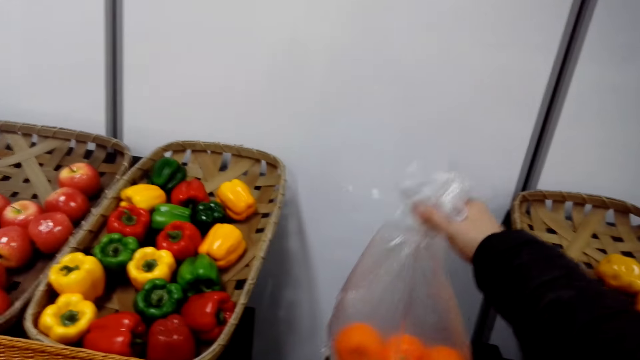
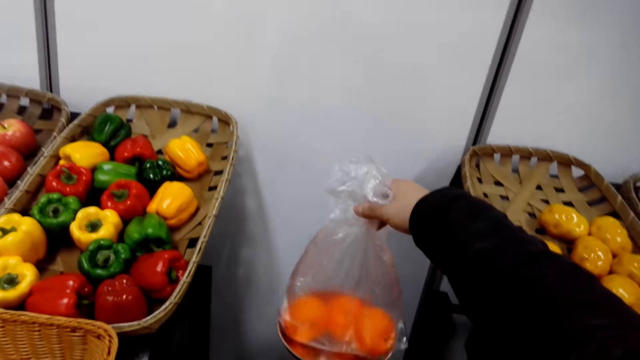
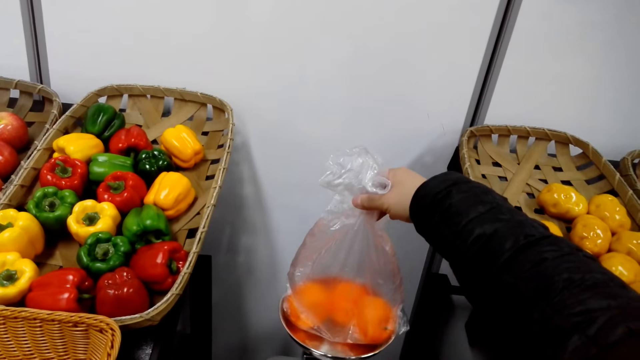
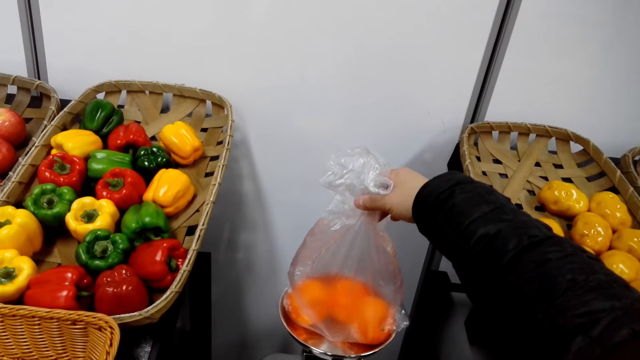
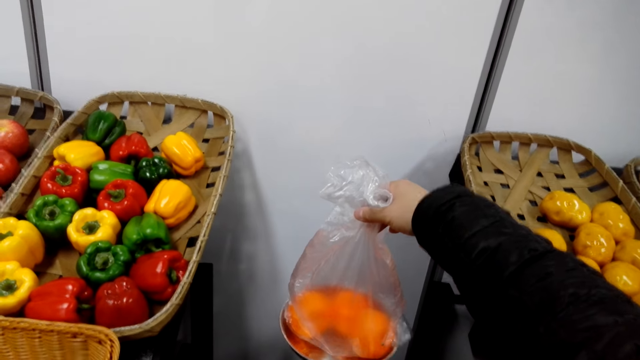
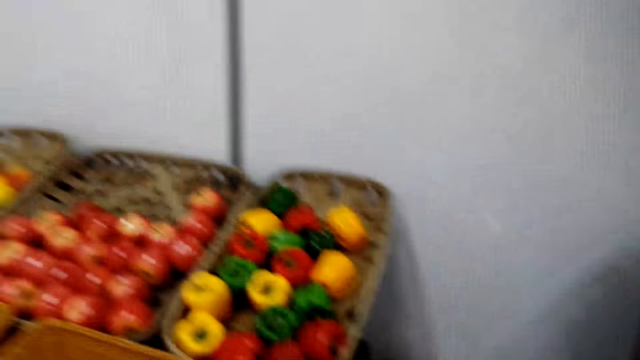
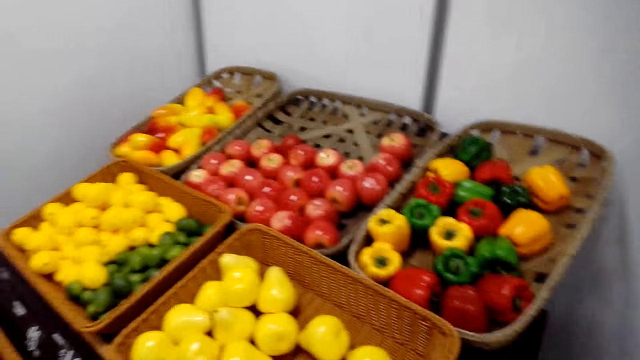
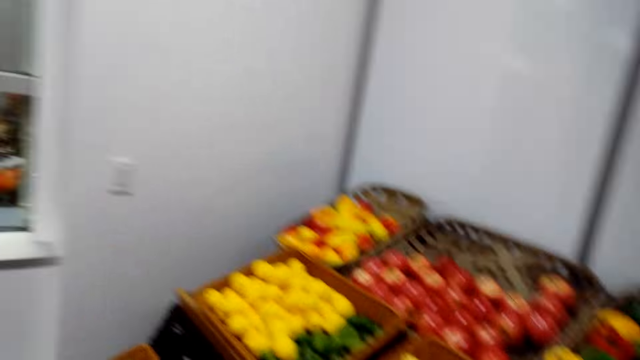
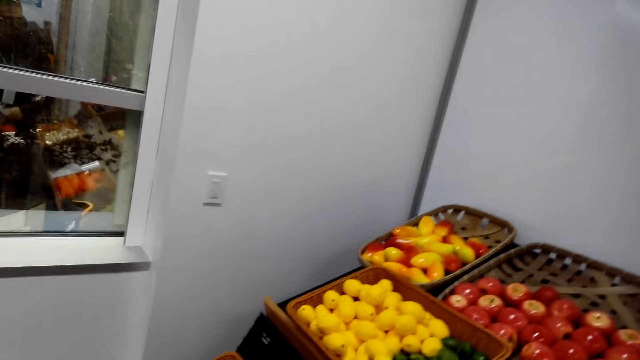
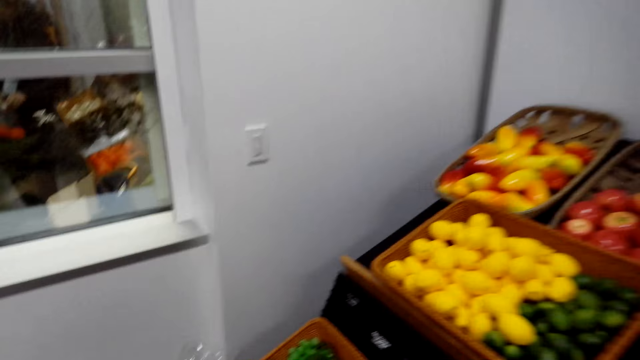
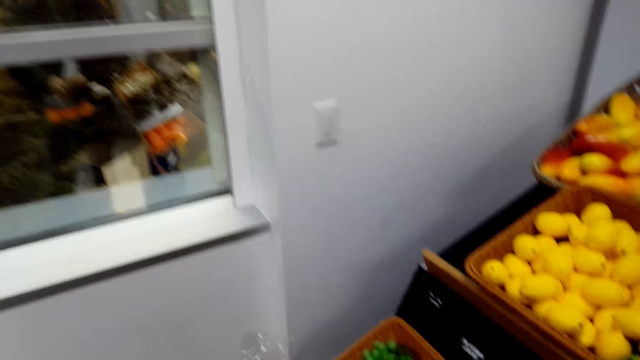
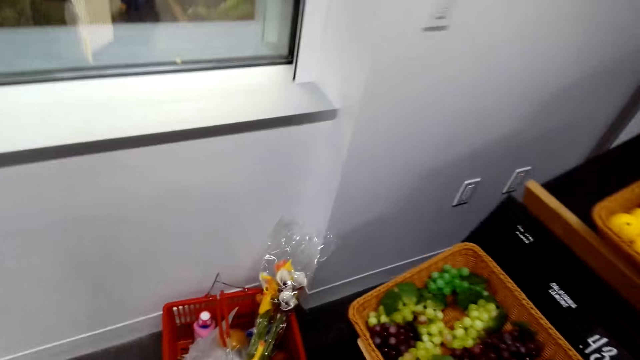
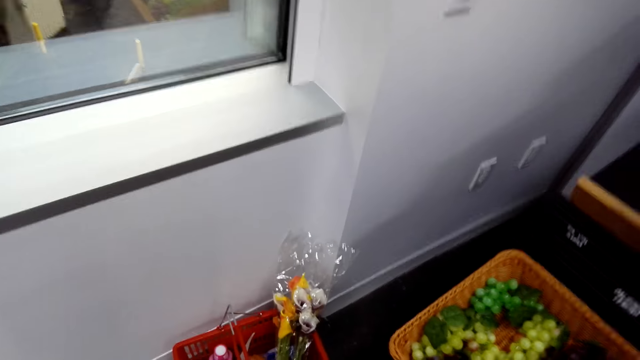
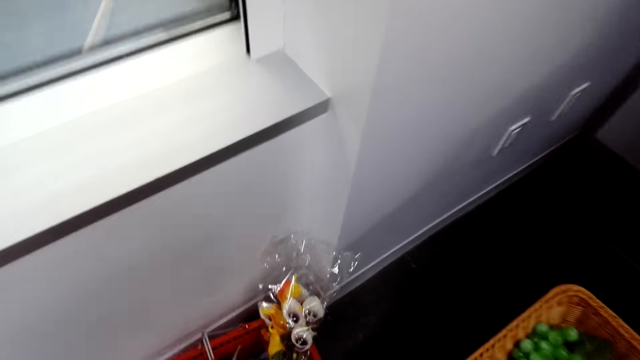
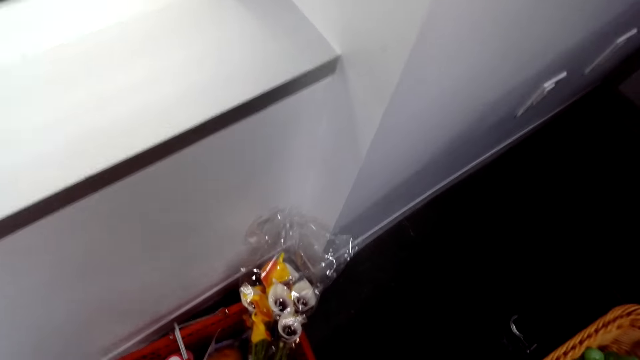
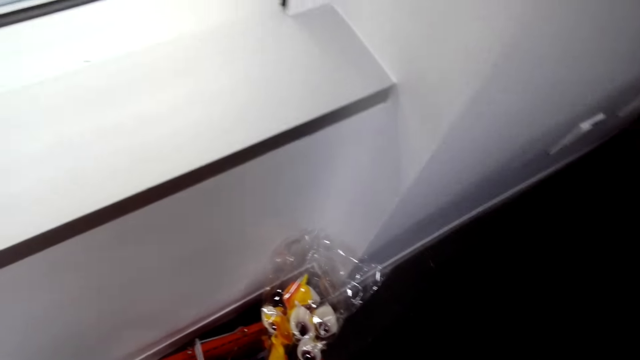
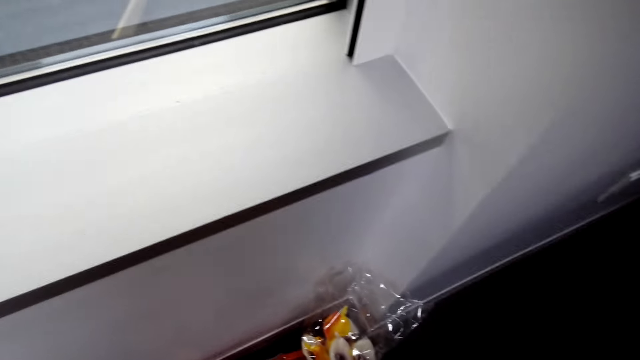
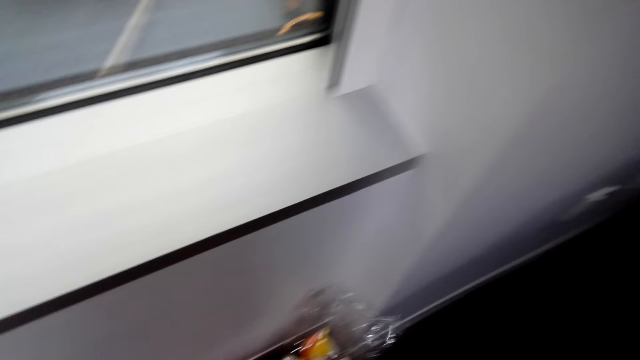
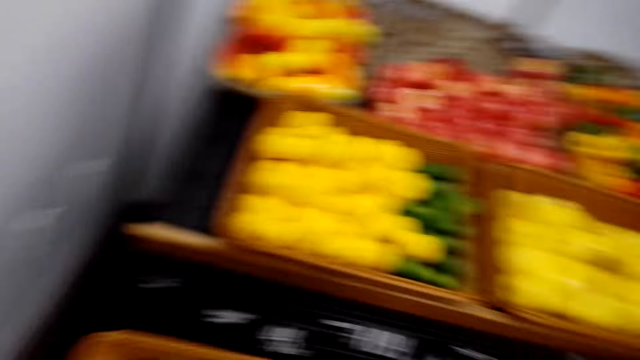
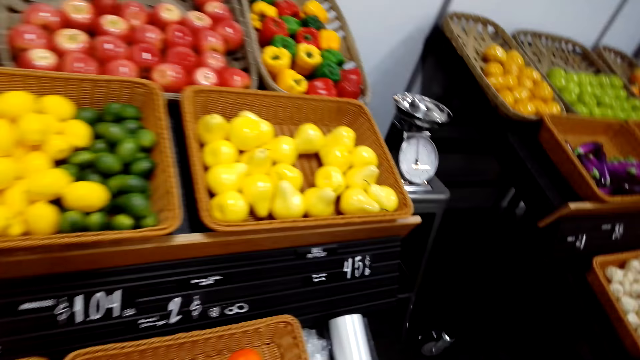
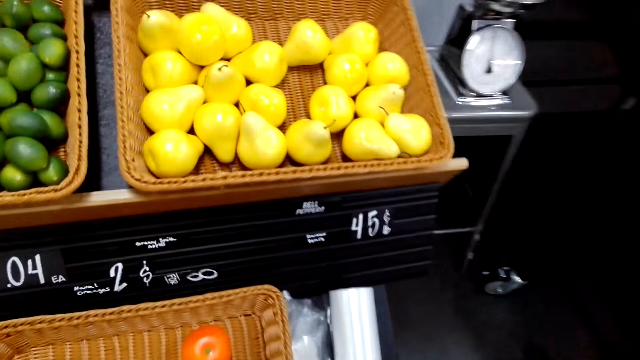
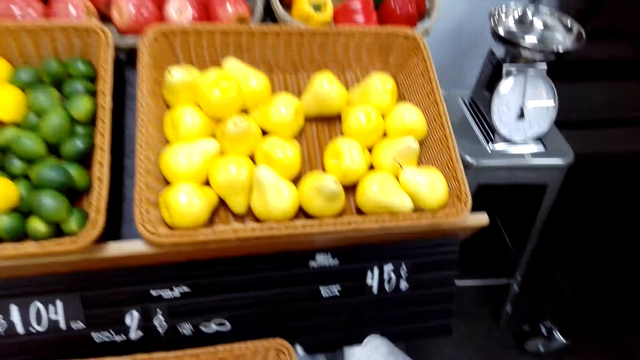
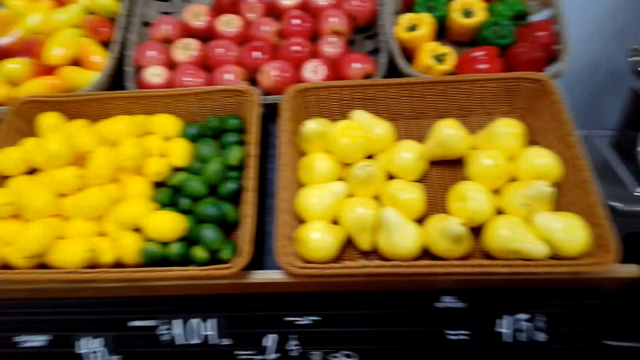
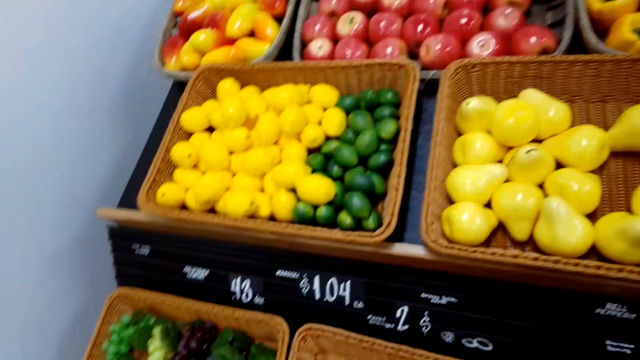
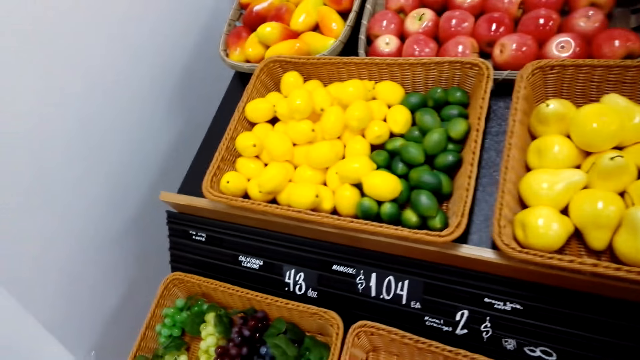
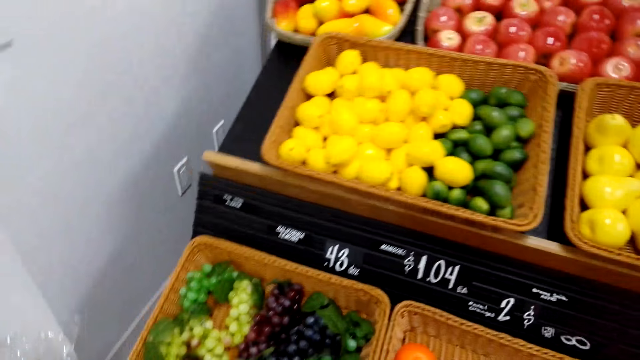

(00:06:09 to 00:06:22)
The camera wearer puts the bag on the weighing scale. They are putting the potatoes on the basket.

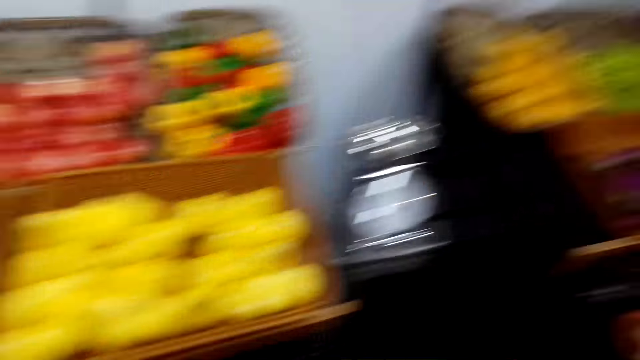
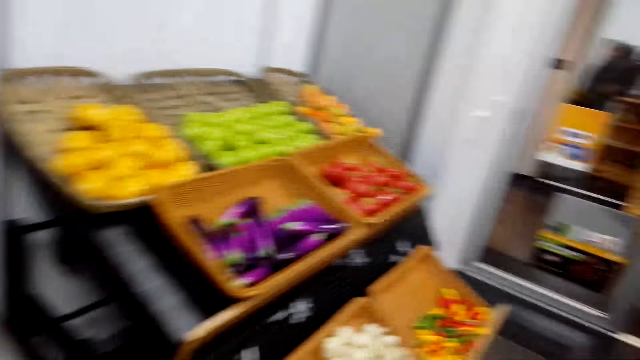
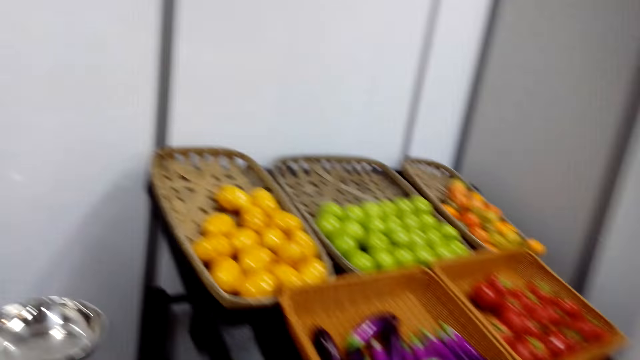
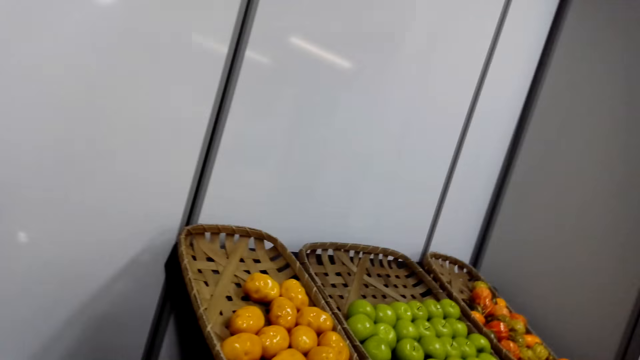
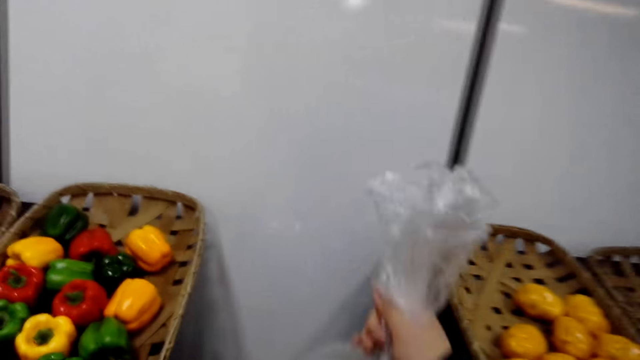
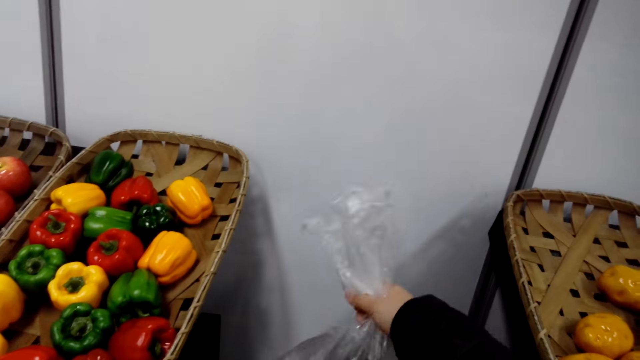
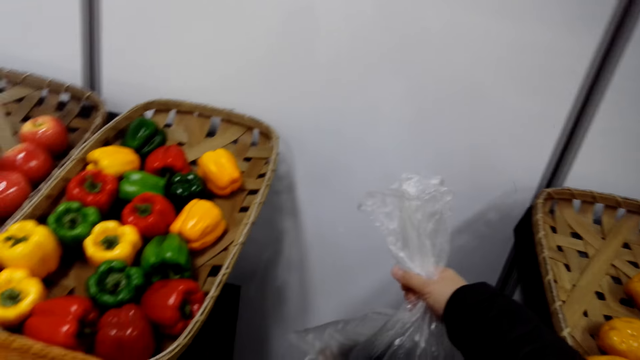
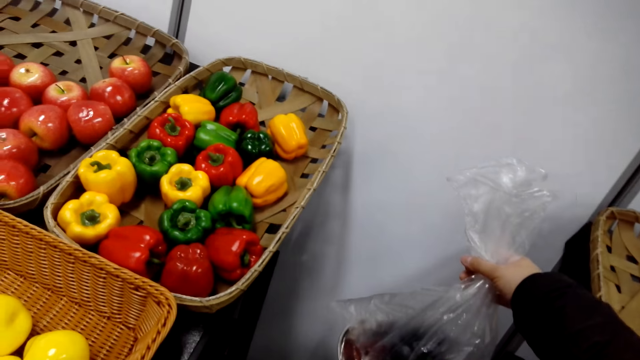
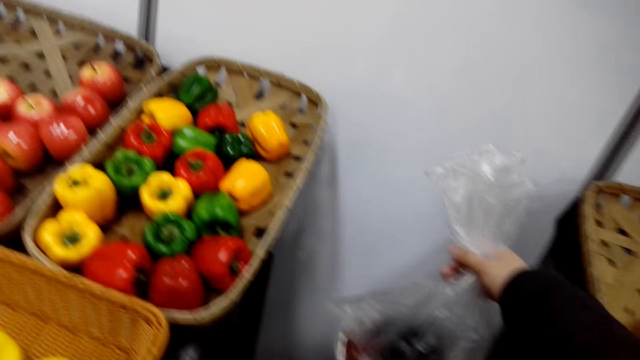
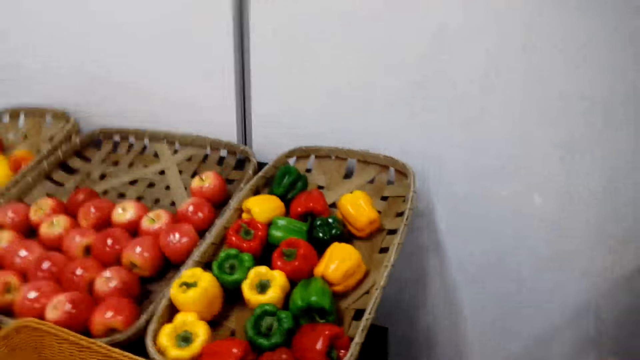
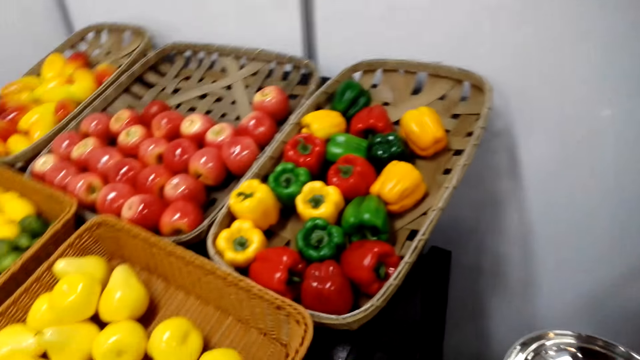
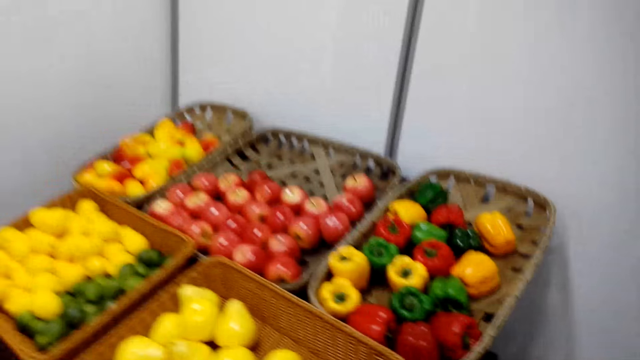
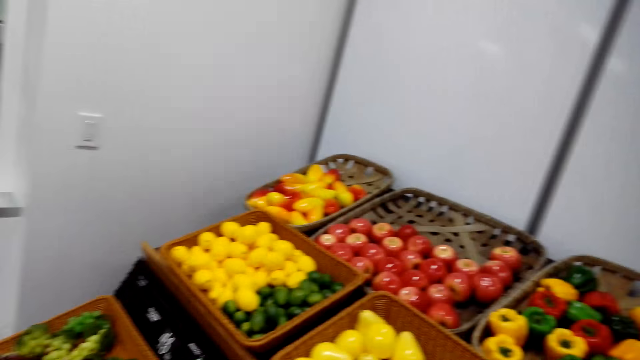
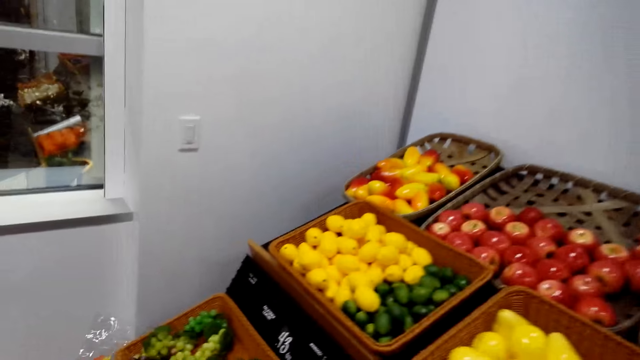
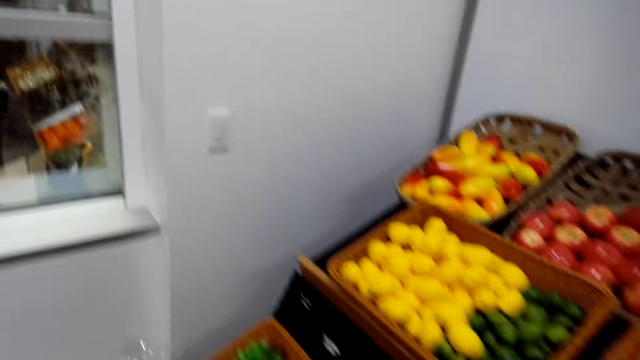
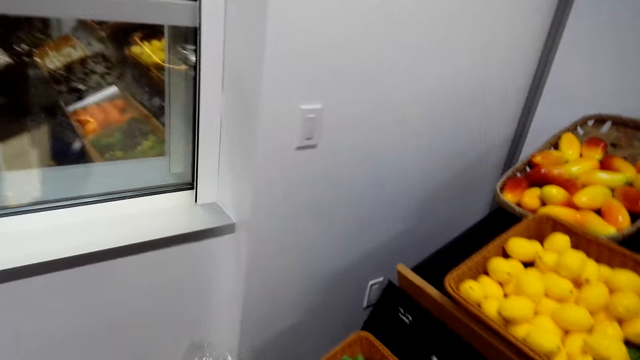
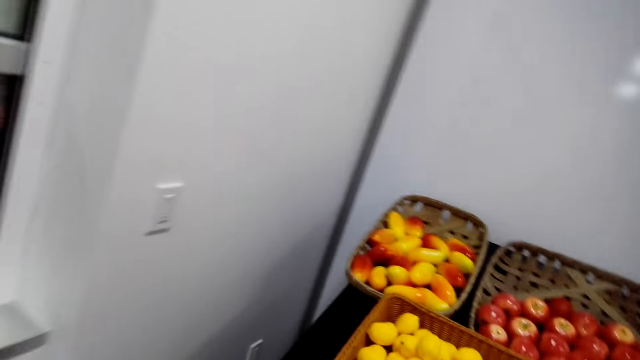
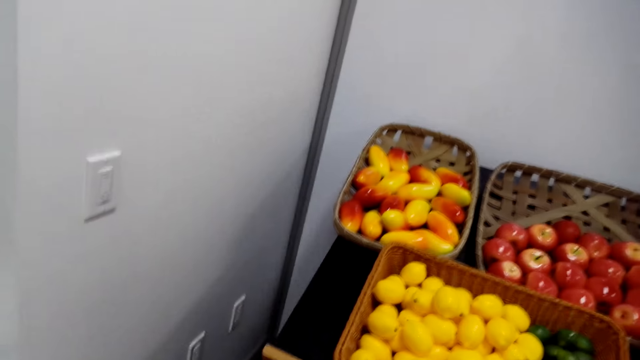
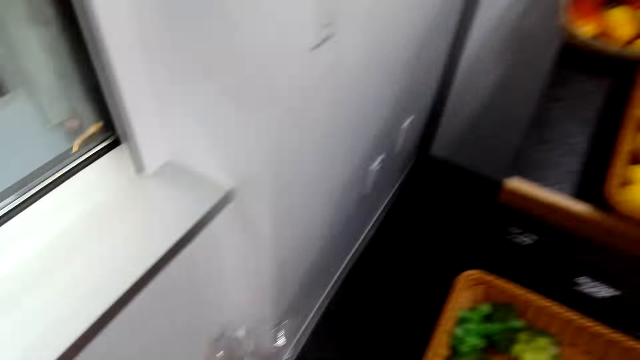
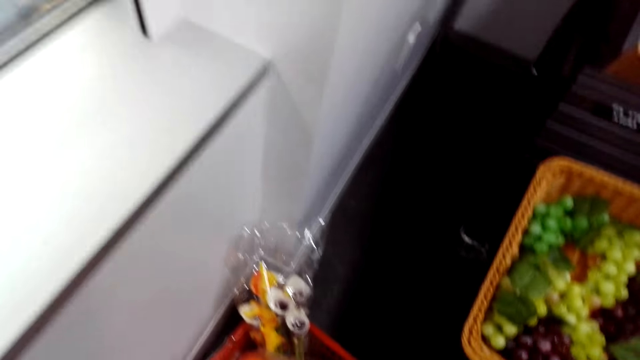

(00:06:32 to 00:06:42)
The camera wearer puts the bag on the weighing scale.
